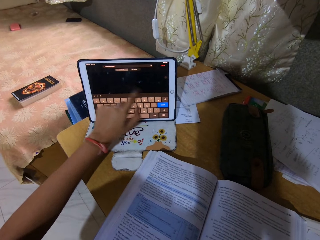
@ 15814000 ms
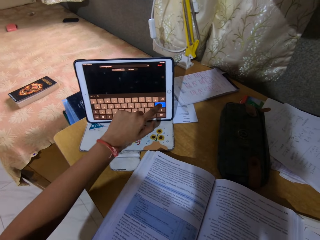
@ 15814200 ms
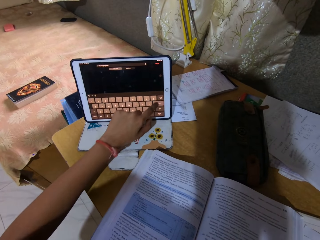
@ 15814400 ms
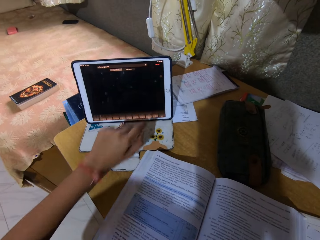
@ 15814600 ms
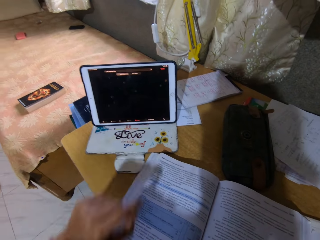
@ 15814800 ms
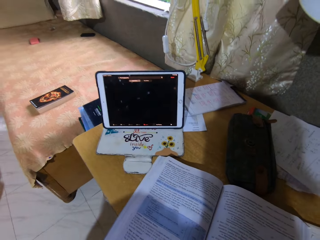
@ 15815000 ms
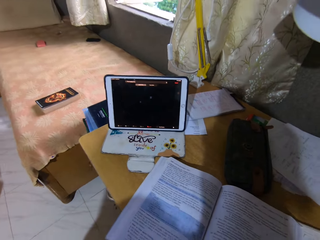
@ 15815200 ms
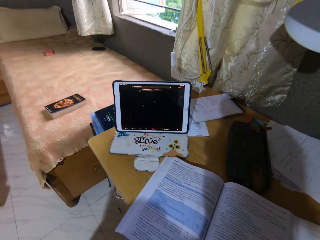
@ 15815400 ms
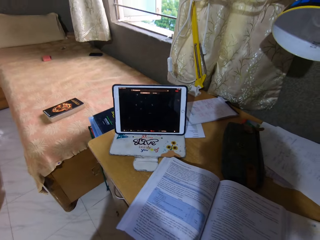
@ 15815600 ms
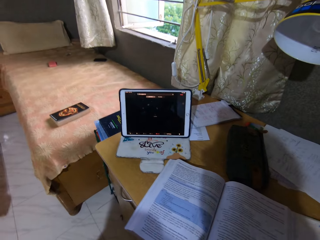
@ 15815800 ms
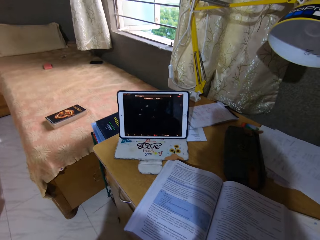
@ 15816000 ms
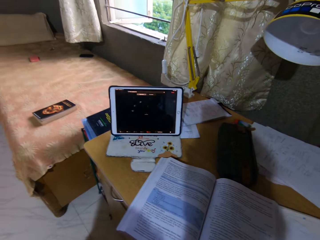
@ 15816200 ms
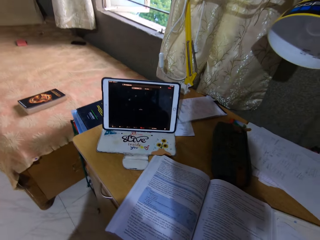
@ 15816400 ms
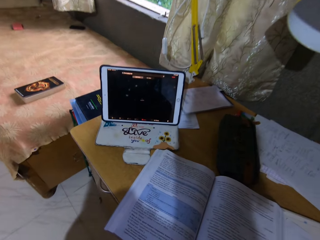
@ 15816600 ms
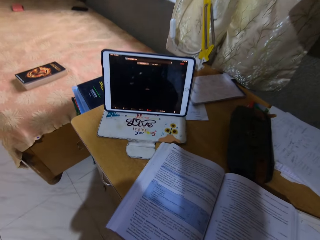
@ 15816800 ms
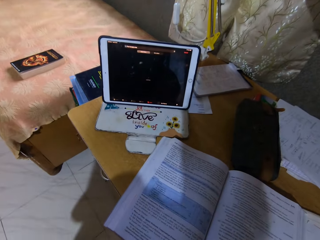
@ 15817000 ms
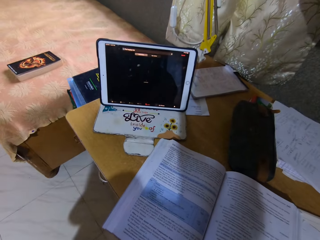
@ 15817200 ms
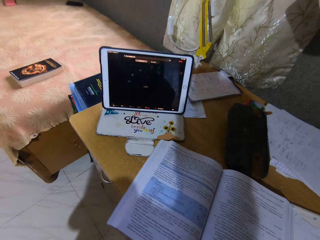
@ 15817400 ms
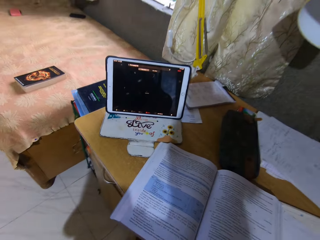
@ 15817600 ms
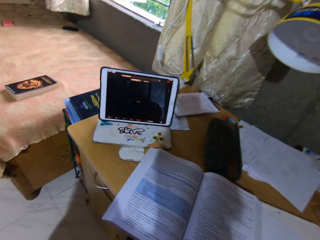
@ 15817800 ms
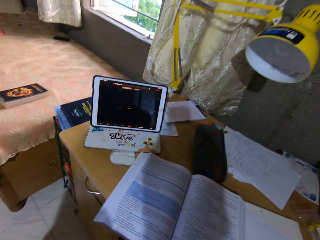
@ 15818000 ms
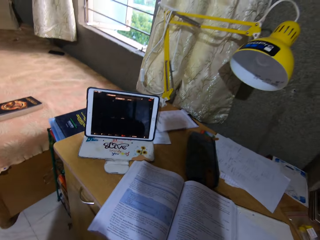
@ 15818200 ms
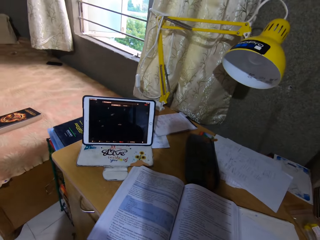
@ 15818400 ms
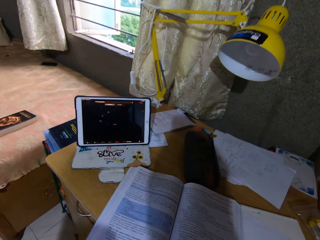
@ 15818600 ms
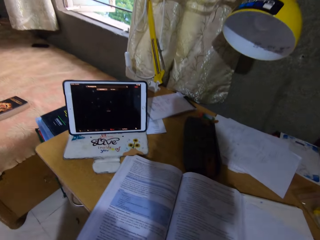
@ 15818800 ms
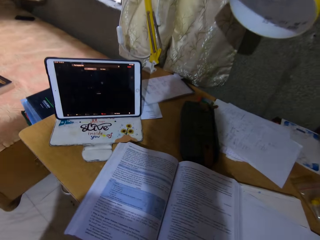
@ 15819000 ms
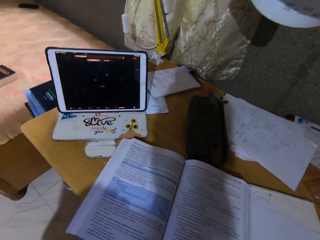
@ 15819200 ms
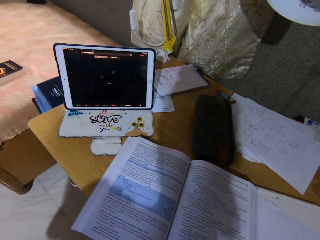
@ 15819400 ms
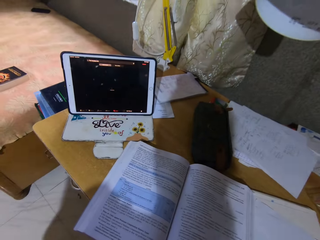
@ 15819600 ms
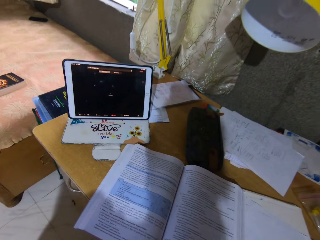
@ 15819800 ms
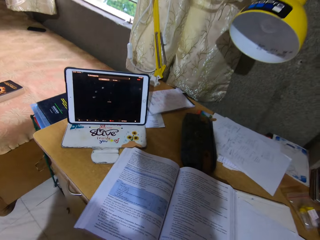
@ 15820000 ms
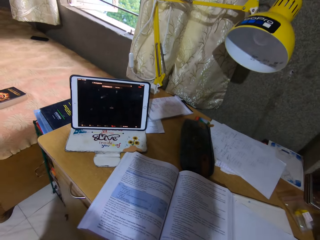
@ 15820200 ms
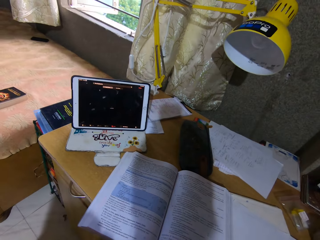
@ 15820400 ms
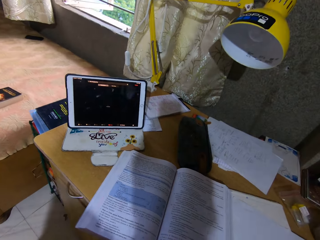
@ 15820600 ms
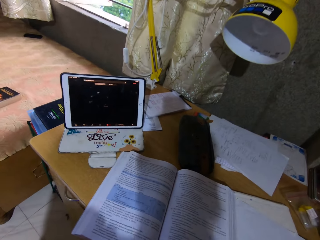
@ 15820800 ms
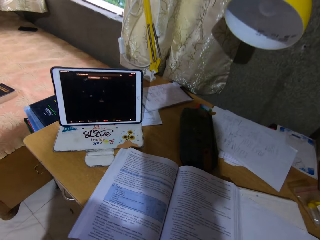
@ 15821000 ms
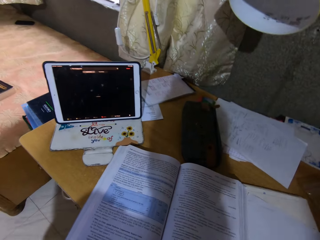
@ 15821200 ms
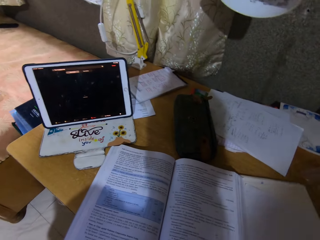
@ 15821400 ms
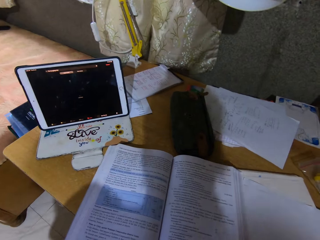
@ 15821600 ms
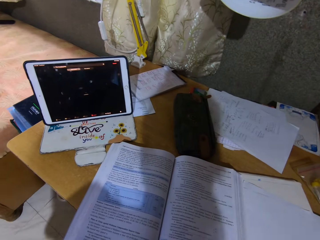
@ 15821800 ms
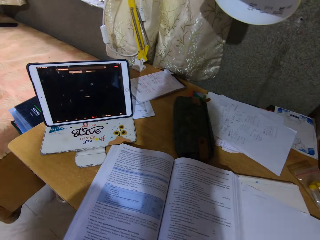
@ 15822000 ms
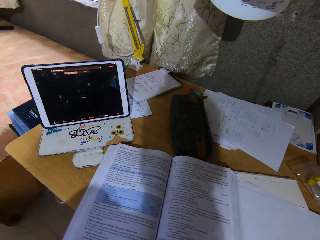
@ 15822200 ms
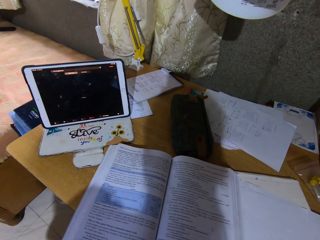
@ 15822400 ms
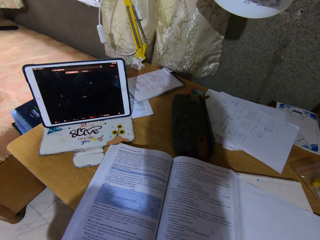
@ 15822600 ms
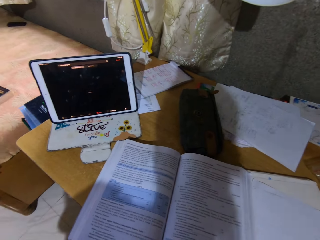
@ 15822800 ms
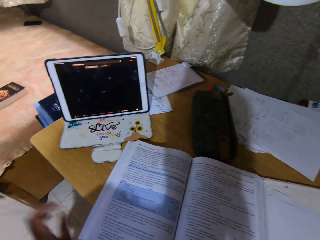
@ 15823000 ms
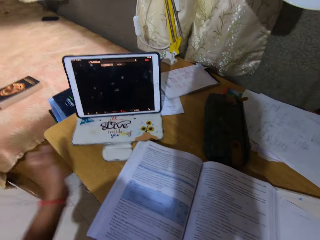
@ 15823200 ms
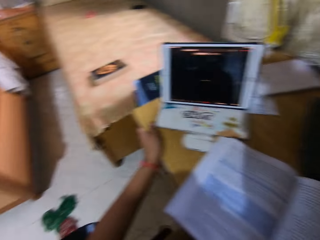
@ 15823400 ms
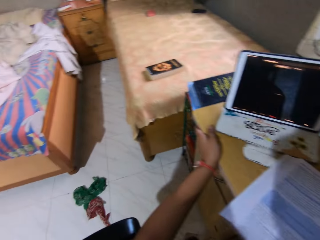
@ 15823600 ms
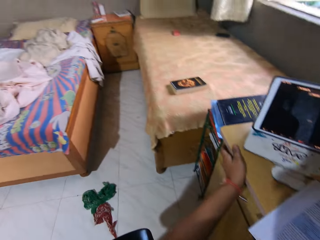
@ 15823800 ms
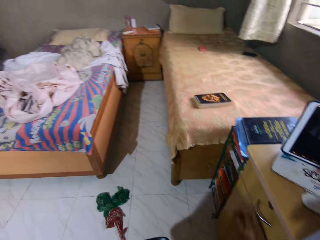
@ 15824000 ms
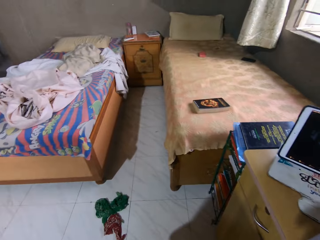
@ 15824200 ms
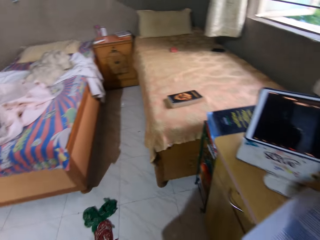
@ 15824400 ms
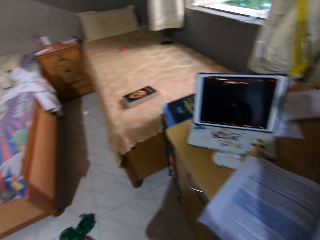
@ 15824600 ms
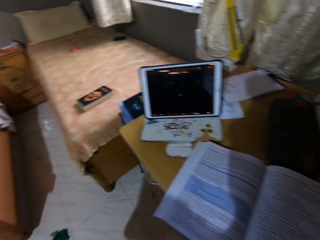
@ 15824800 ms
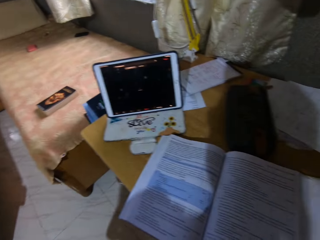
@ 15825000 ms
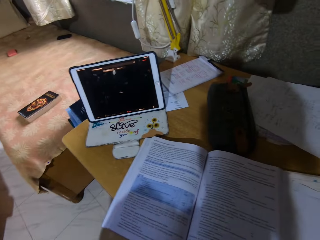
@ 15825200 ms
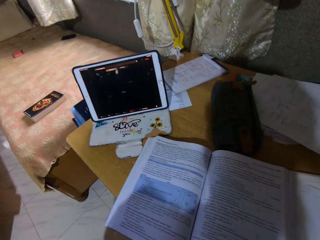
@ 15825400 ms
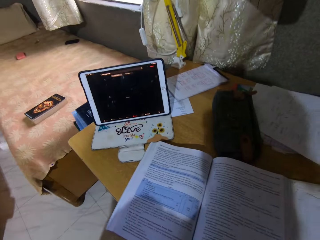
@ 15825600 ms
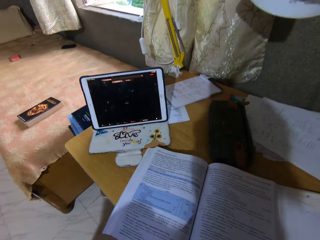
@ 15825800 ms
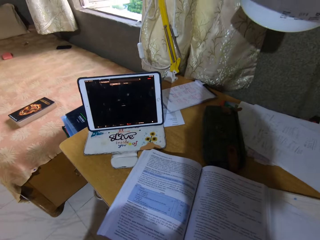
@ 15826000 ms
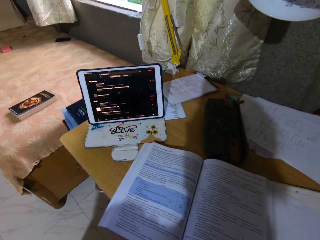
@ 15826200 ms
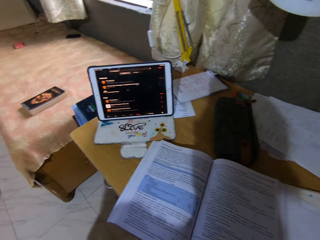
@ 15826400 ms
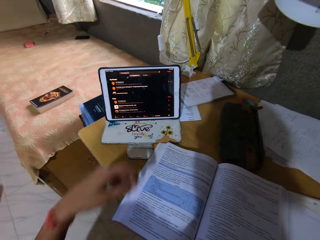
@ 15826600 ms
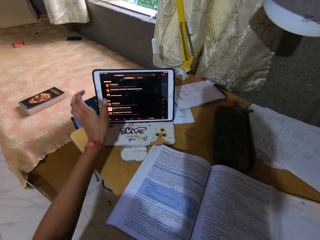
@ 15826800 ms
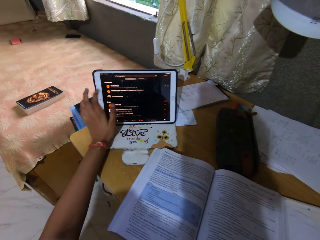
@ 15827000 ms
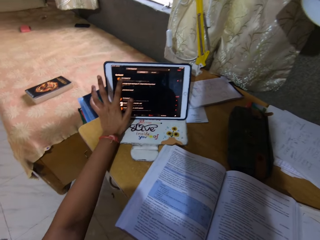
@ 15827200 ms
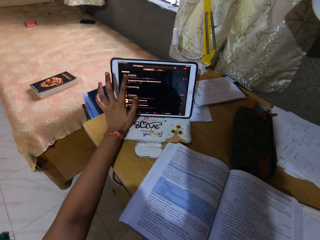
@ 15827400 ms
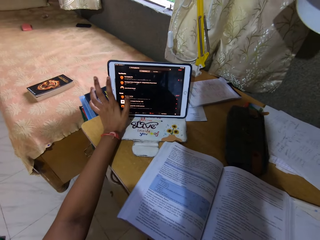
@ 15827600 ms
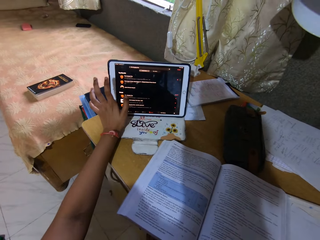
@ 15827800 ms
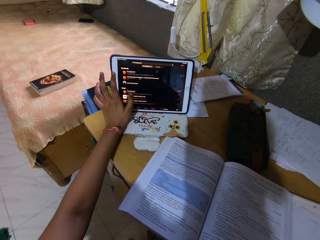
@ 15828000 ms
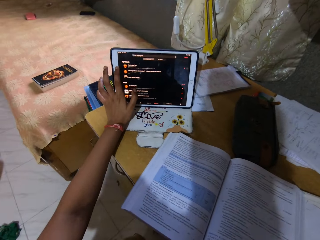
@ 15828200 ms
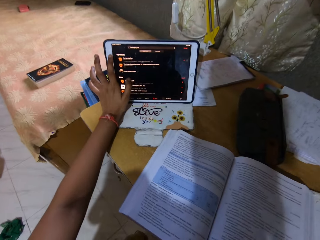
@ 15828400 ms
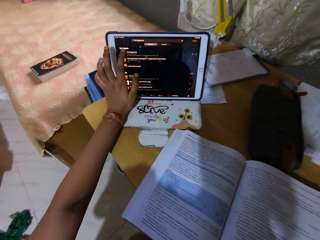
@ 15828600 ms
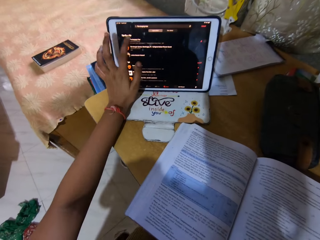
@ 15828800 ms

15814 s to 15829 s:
The camera wearer looks at the tablet. They watch the laptop. They hold the table. They look around. They look at the tablet. They touch the tablet. They dial the tablet.

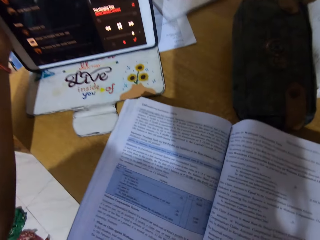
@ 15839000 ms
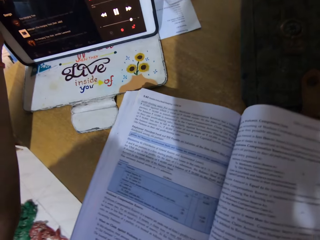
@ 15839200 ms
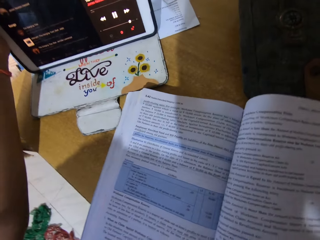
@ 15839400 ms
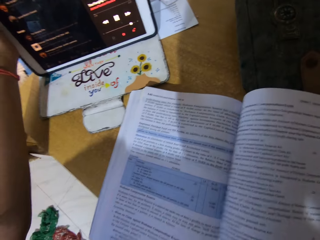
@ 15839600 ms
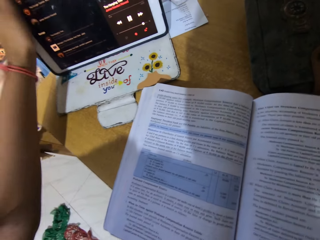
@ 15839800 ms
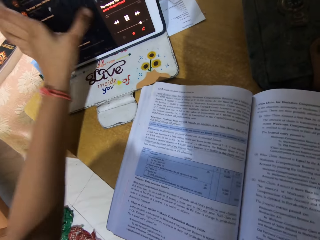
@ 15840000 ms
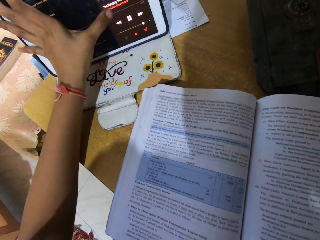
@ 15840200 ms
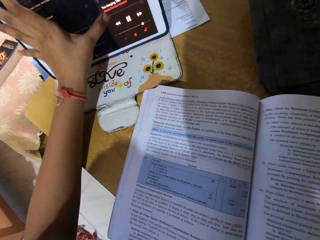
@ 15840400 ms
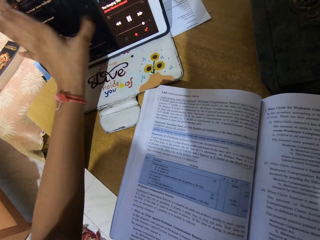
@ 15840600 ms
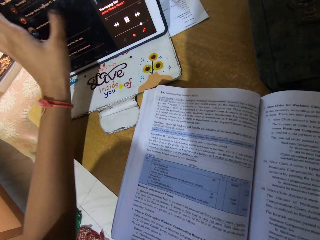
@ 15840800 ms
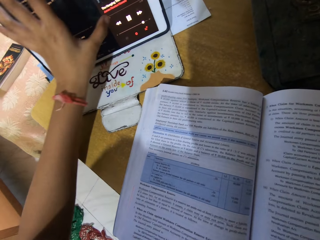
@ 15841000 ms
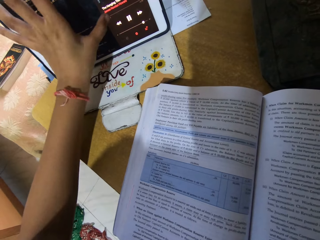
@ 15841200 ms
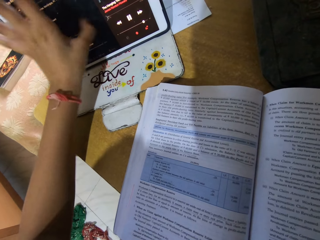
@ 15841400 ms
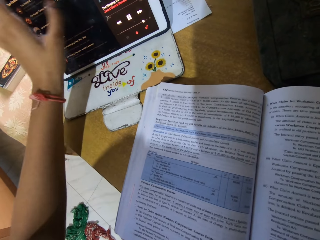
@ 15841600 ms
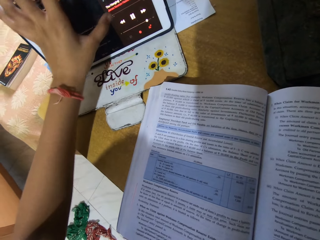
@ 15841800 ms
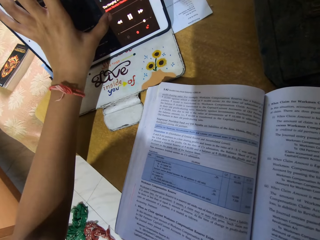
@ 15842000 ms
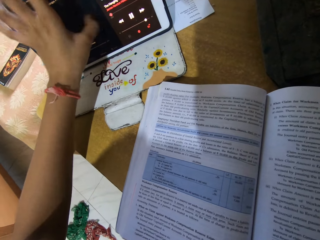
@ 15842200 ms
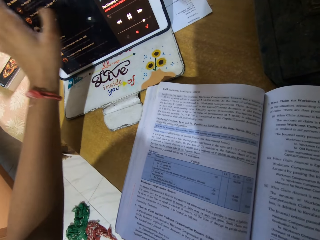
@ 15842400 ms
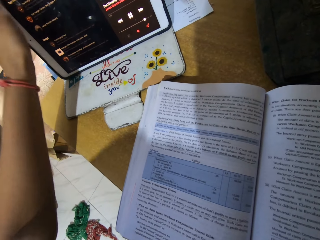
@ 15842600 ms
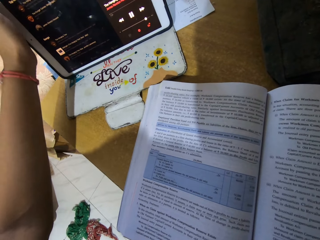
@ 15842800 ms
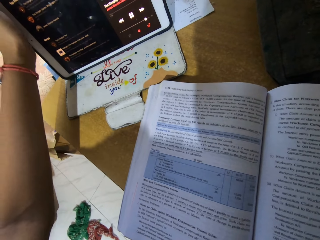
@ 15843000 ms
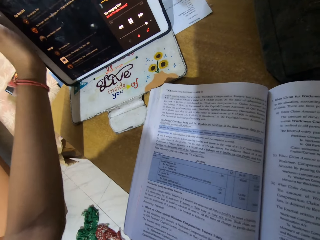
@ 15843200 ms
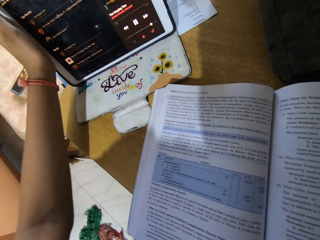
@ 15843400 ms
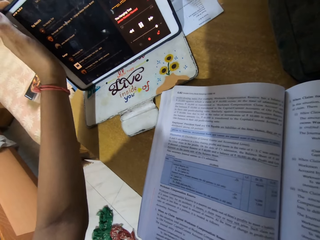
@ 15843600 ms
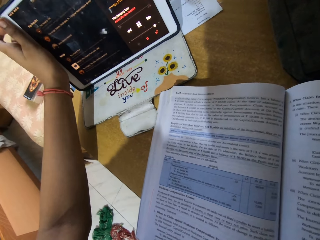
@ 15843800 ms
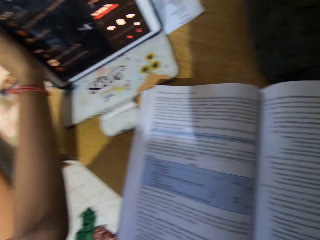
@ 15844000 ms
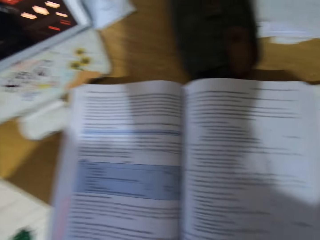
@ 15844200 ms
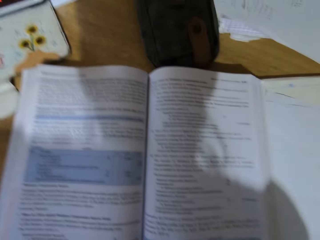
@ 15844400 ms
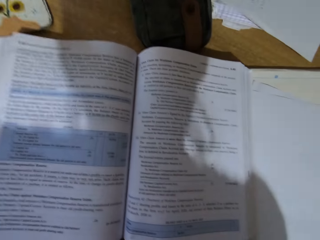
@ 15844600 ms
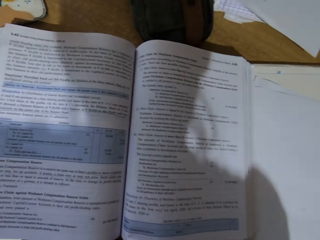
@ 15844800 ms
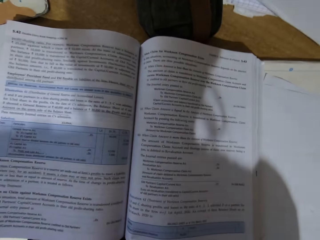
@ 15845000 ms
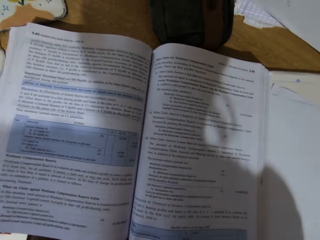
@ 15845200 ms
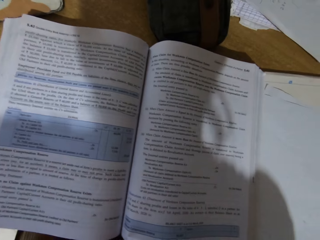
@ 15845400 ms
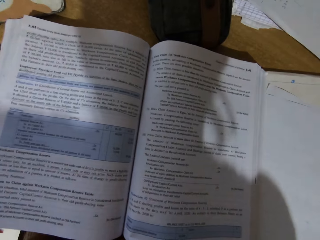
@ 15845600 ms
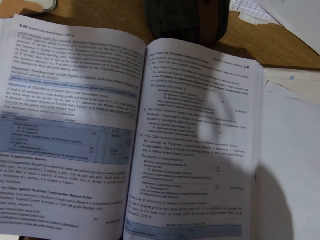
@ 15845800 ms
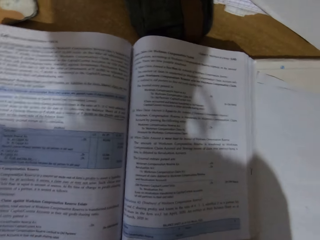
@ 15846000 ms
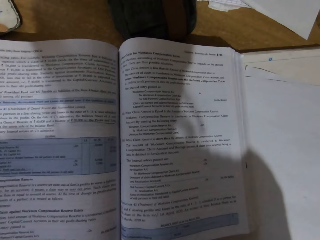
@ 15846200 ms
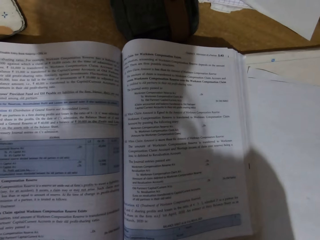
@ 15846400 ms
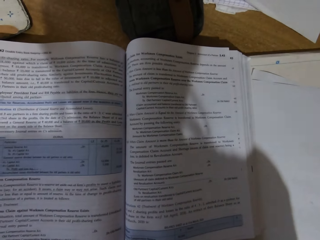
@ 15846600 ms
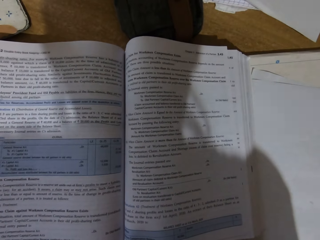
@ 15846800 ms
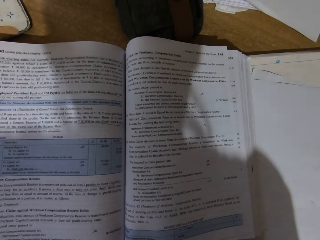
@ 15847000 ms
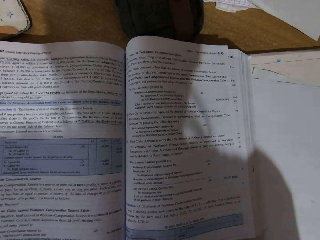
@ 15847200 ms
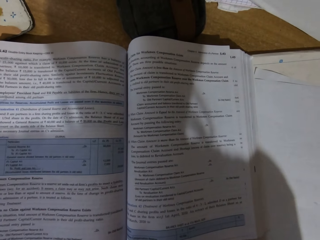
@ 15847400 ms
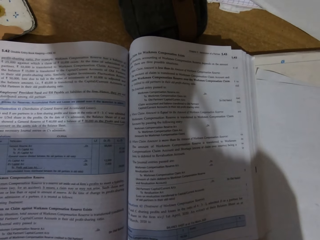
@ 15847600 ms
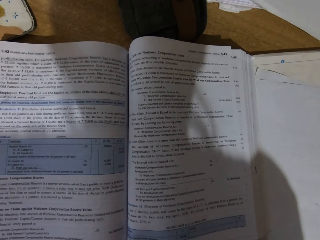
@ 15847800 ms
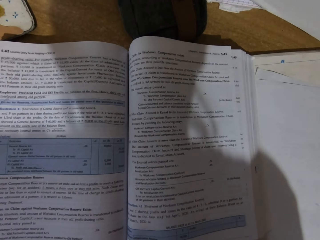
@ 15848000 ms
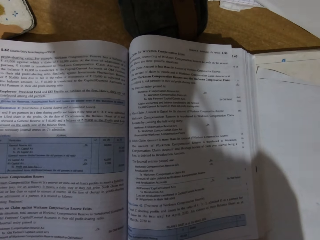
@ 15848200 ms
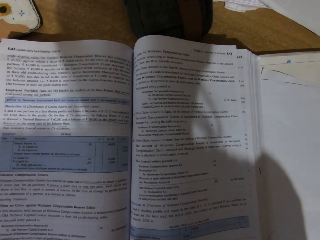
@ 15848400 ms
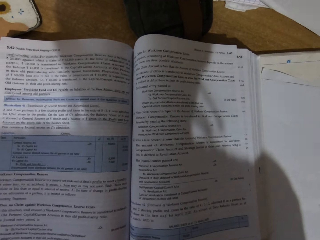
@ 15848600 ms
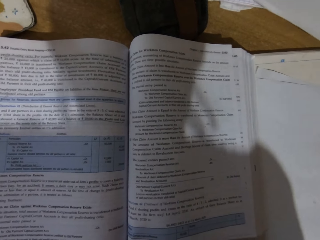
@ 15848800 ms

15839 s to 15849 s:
The camera wearer reads the book.
